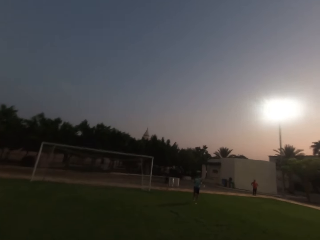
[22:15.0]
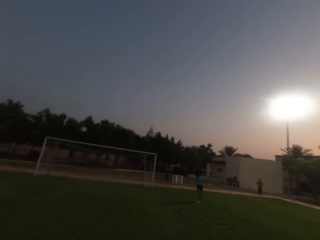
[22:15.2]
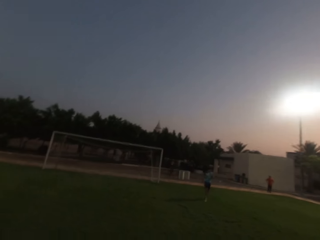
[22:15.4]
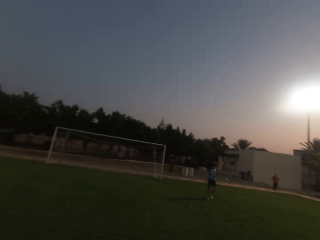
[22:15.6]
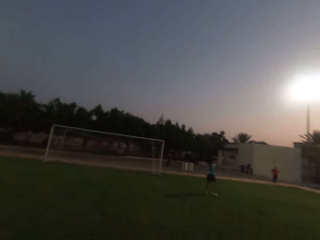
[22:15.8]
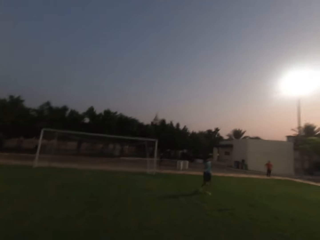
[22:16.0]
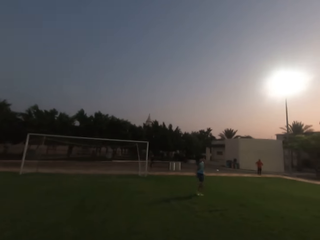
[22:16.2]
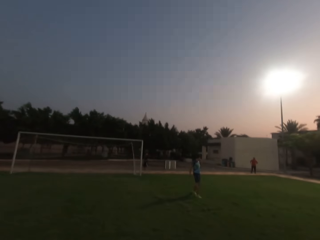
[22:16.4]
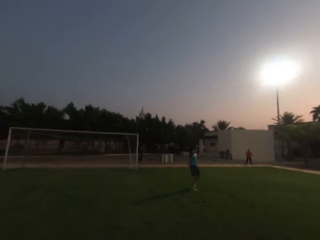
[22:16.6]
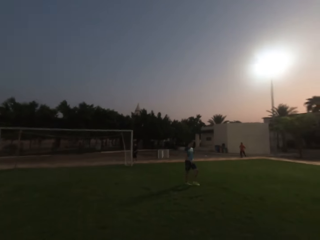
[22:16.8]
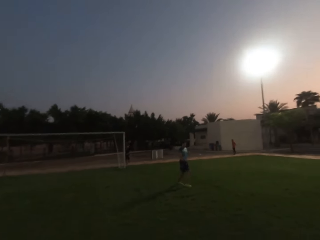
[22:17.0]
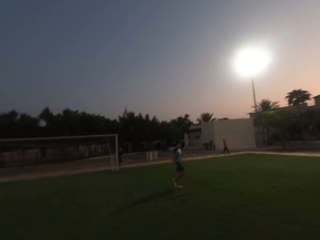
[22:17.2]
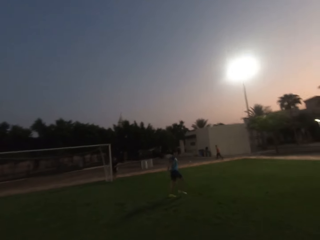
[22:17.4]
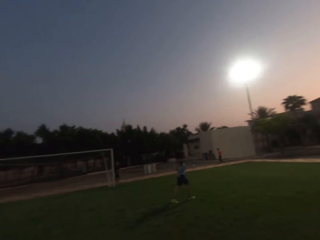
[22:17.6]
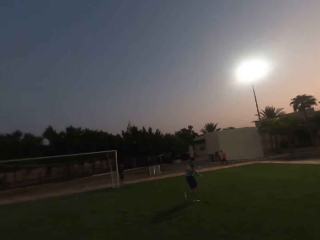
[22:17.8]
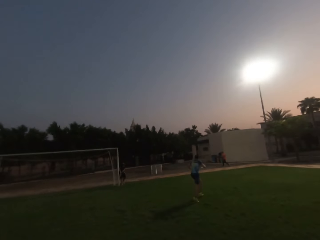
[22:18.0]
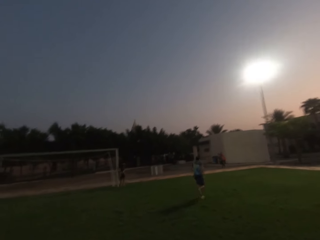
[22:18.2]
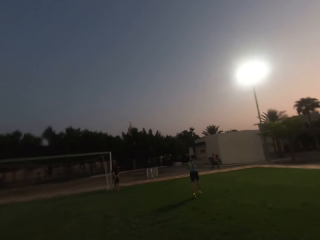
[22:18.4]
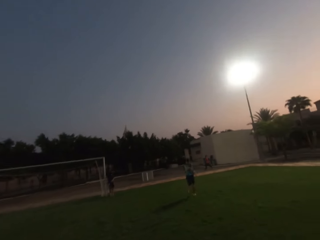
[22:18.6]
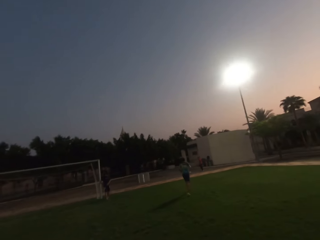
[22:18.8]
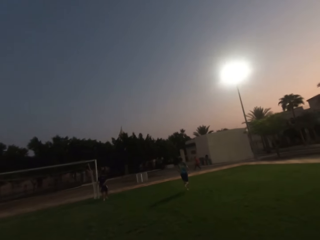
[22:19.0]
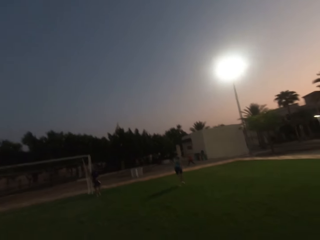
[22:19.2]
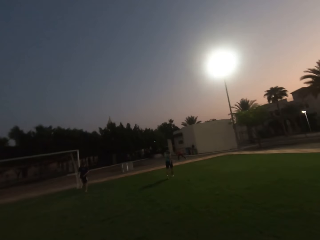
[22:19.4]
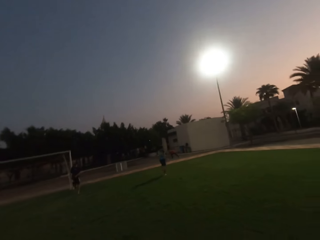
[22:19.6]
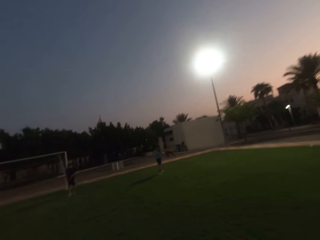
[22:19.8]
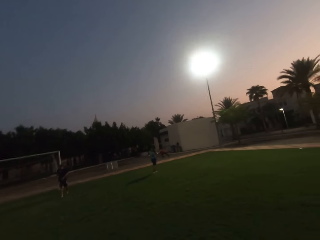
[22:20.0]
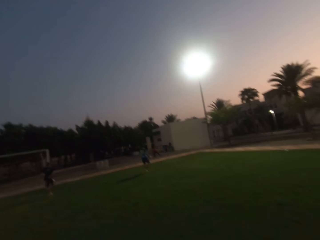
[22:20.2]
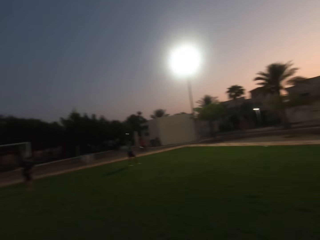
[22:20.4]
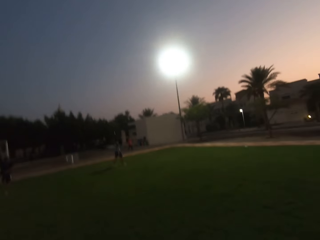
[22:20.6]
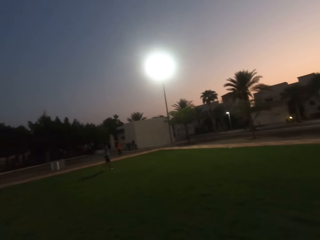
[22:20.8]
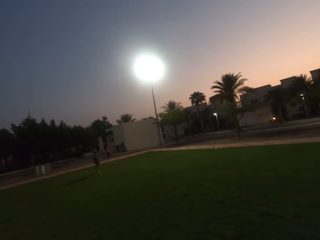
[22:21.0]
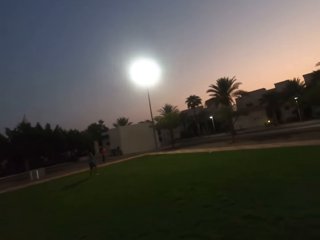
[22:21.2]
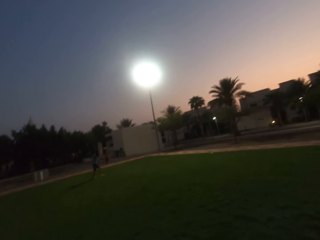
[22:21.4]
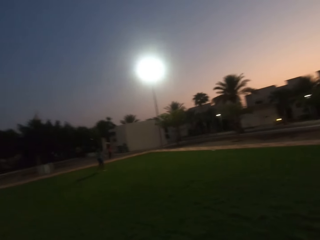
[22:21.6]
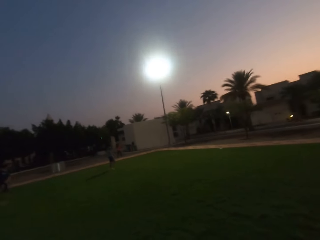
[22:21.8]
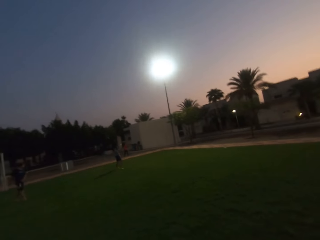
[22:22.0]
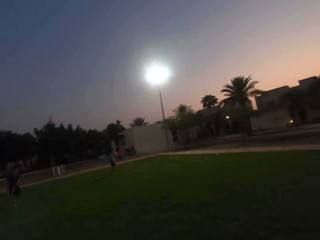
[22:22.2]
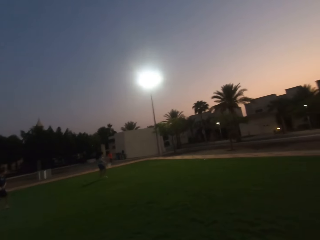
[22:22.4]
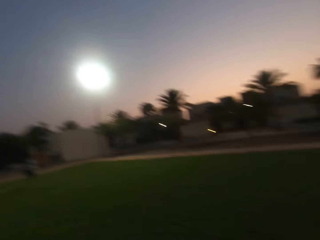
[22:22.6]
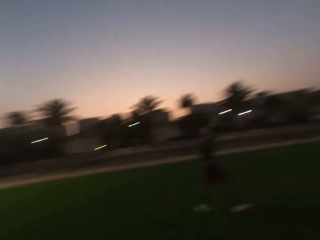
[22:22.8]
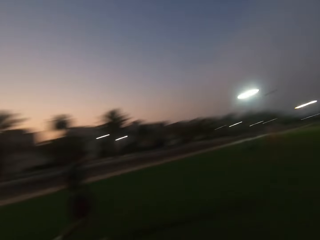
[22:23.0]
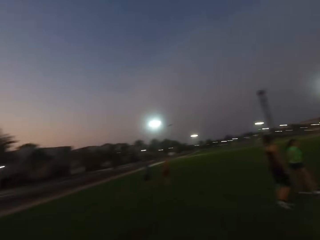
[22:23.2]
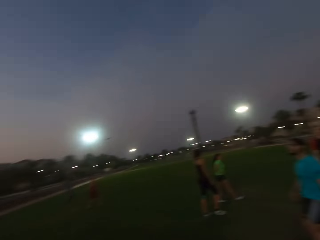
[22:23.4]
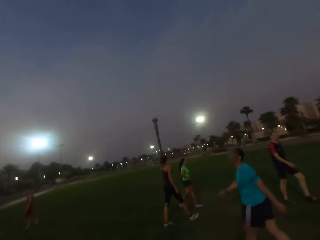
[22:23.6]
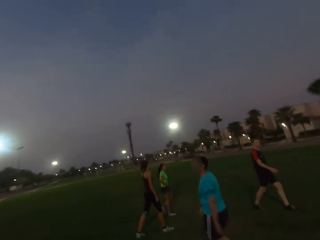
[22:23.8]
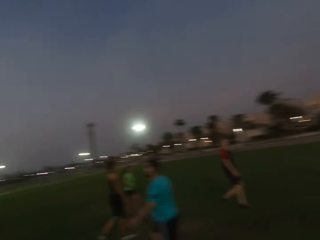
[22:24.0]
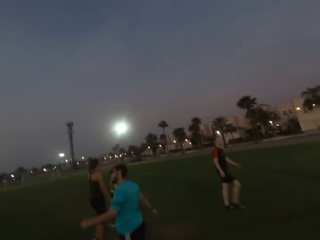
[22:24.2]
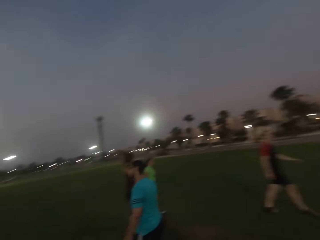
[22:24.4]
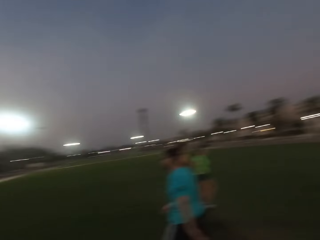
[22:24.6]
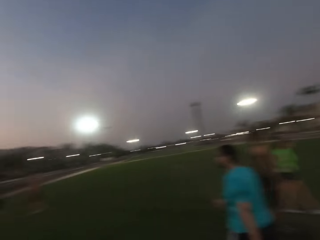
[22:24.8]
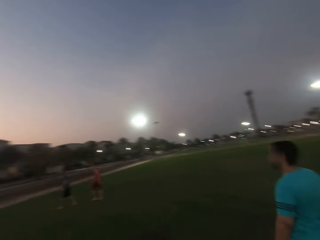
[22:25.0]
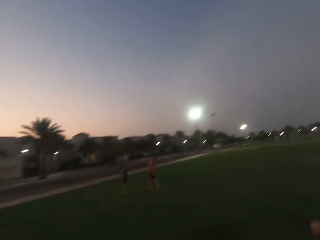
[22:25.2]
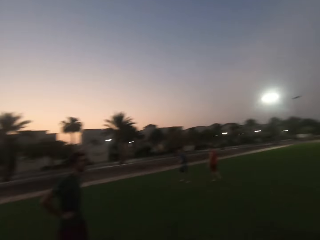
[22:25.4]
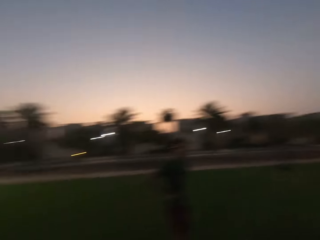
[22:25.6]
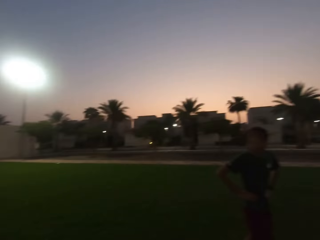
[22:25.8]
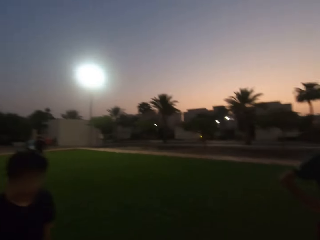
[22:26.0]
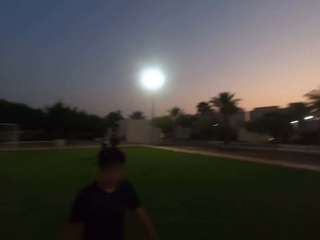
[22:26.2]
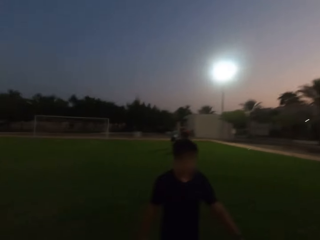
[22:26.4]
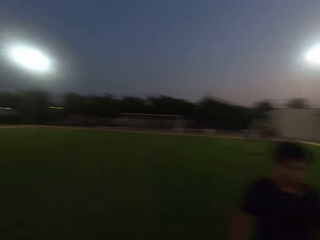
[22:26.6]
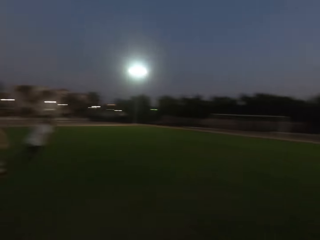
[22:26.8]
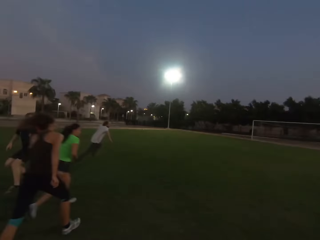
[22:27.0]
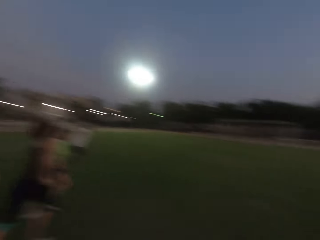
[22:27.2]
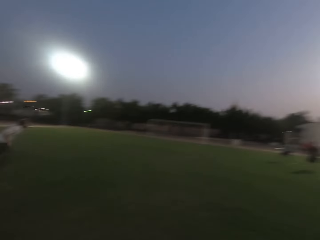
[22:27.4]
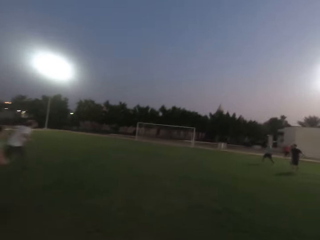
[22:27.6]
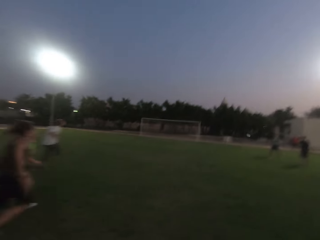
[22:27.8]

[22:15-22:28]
The camera wearer walks forward. They turn around.

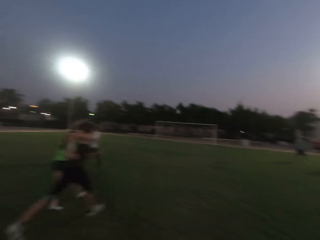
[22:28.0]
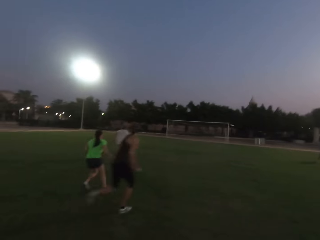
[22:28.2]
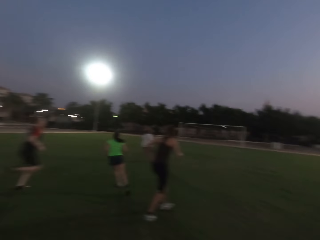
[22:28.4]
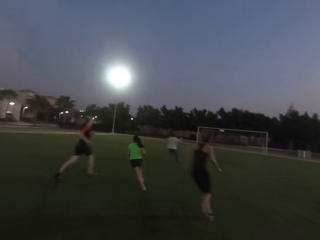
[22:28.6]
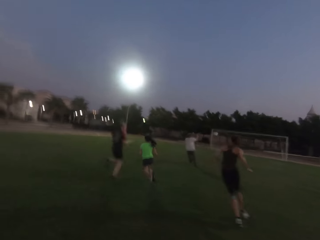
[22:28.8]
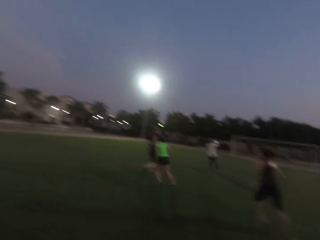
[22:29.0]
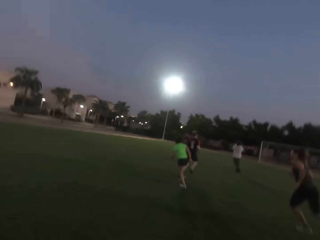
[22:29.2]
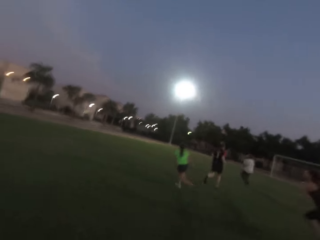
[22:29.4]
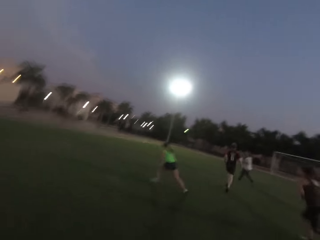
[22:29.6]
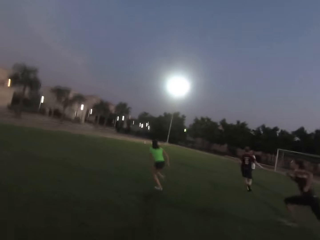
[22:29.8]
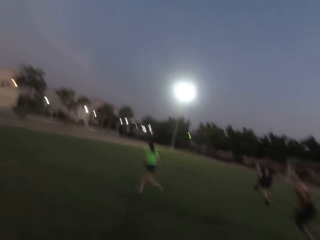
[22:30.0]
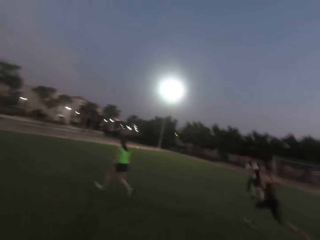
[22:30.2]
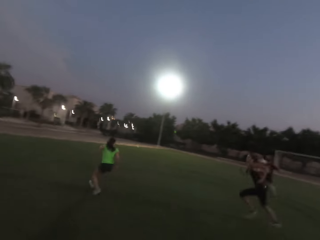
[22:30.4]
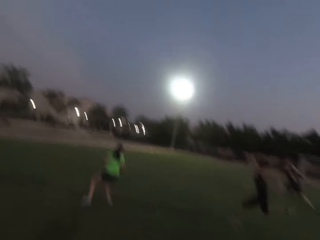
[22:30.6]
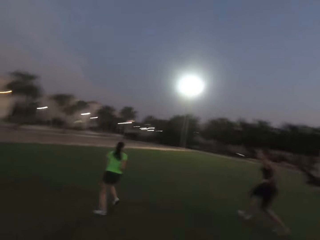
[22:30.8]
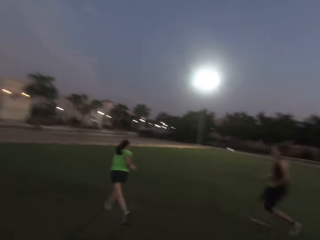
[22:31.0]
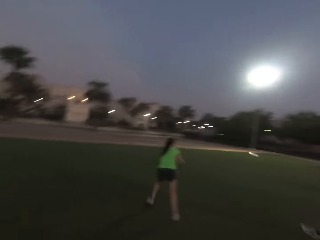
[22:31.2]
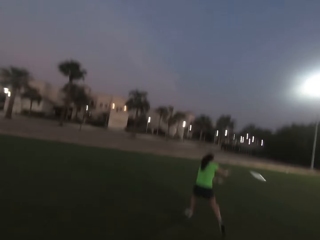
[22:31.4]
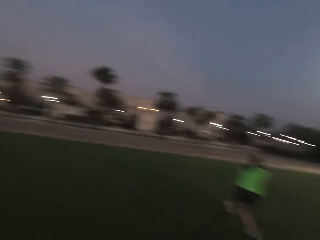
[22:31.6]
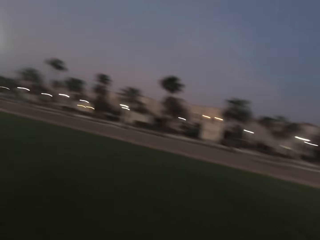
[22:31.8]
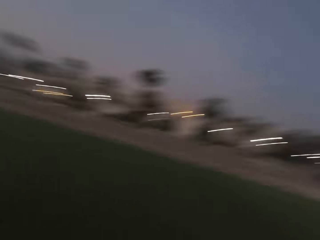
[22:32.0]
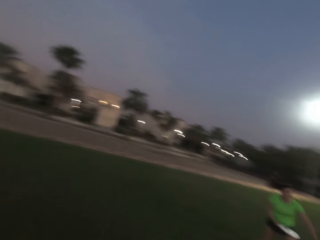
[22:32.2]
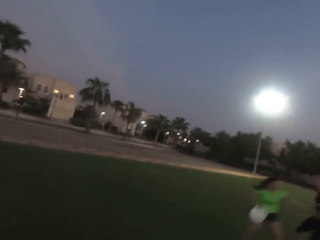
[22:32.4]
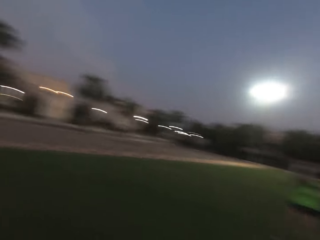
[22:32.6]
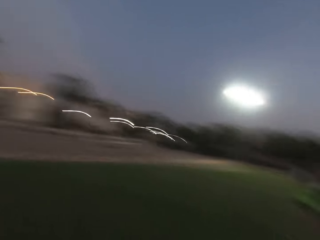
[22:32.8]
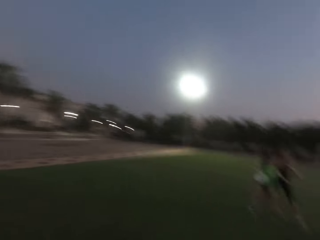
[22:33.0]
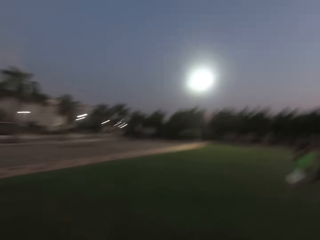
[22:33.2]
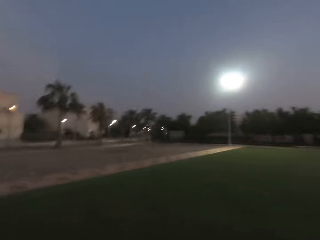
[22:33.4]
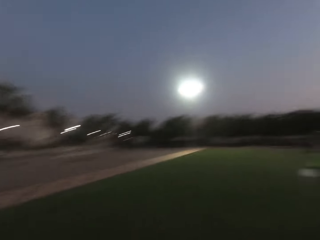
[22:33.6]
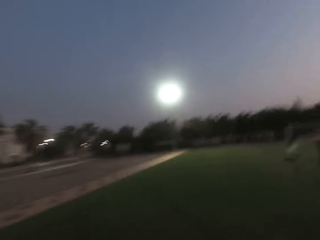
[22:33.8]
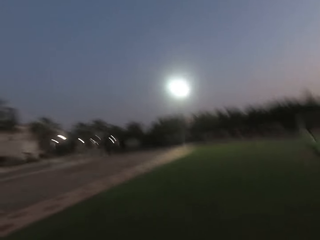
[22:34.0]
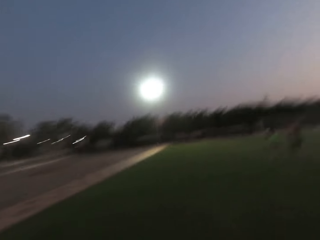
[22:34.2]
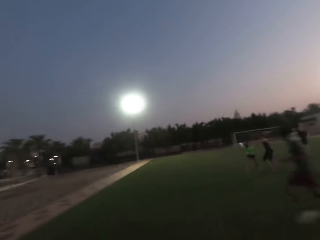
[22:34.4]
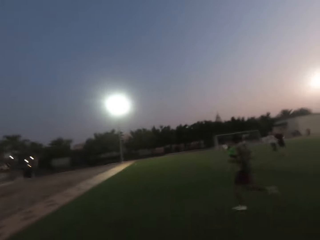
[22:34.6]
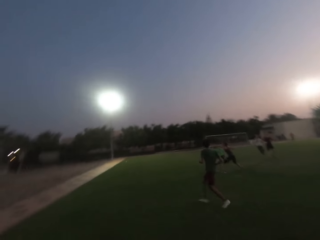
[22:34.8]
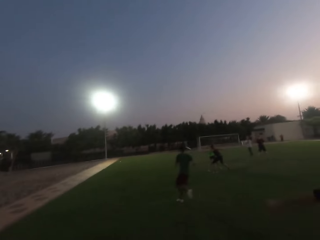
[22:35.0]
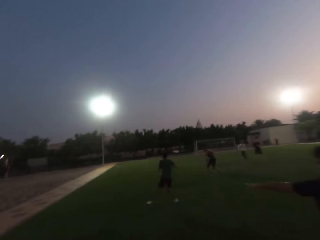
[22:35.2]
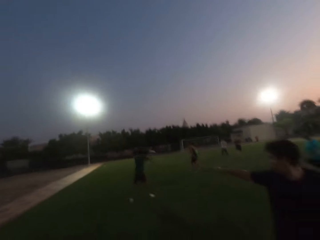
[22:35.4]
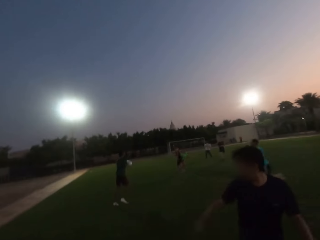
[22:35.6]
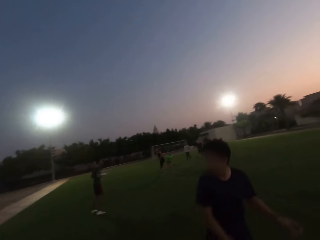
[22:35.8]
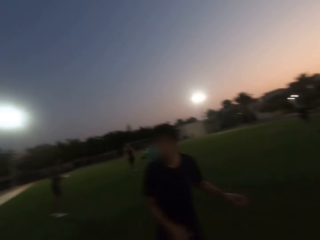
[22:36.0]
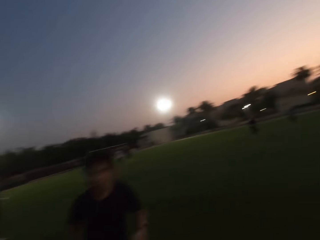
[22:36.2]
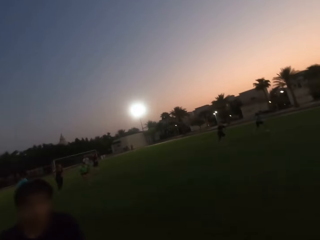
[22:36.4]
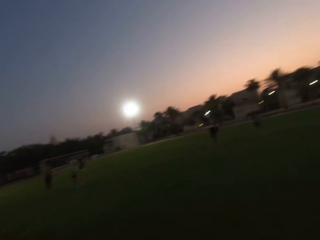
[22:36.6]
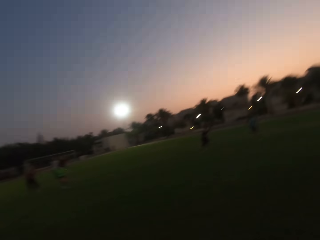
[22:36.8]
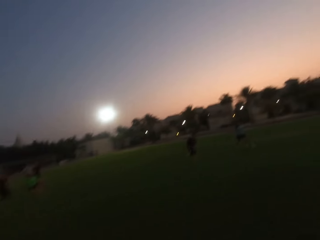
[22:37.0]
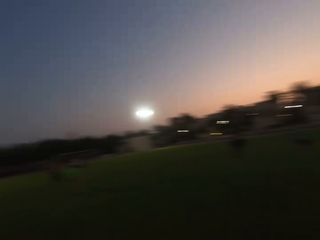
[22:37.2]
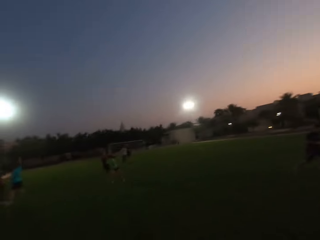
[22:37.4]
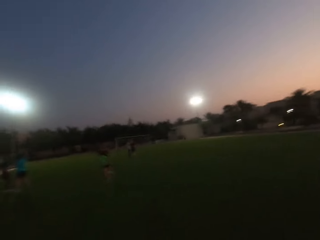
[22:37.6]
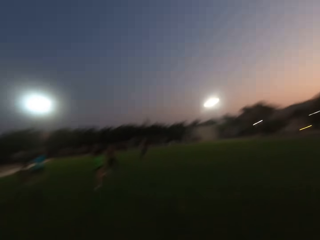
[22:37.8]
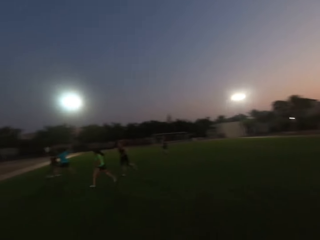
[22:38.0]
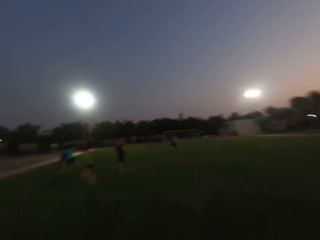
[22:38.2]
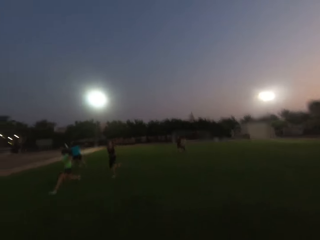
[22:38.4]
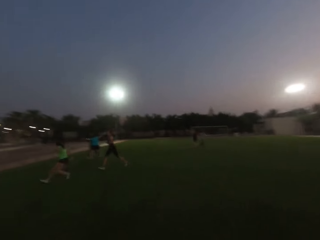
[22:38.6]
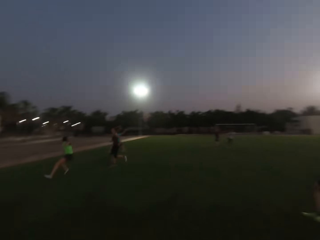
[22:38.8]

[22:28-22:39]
The camera wearer runs forward. They run backwards.
